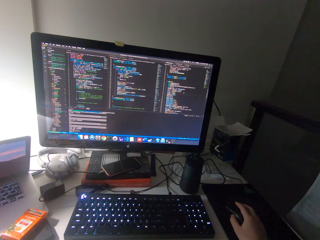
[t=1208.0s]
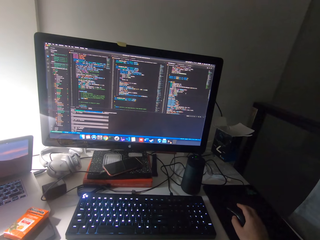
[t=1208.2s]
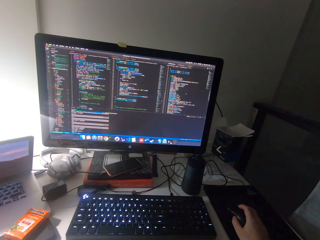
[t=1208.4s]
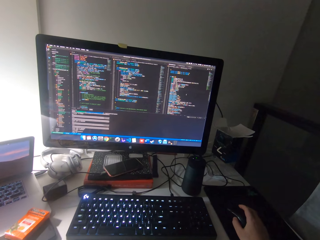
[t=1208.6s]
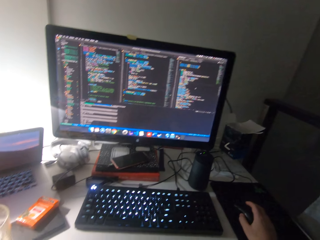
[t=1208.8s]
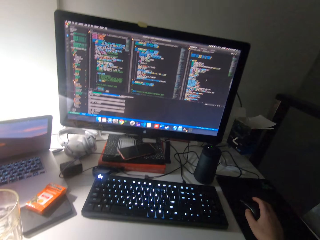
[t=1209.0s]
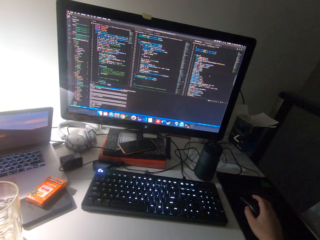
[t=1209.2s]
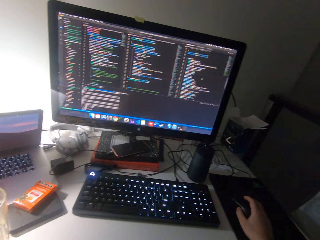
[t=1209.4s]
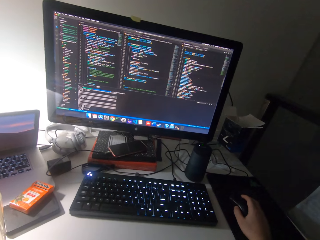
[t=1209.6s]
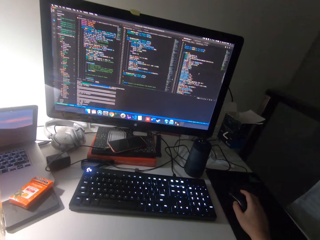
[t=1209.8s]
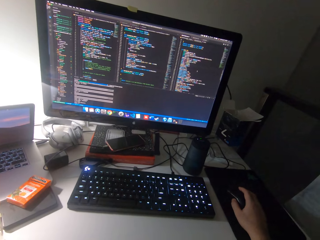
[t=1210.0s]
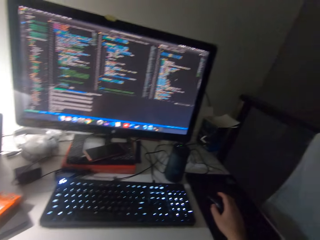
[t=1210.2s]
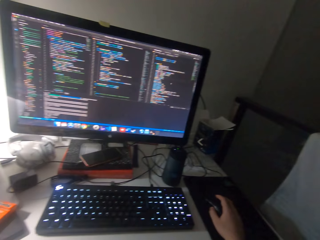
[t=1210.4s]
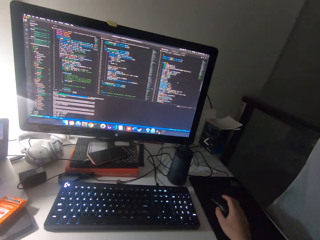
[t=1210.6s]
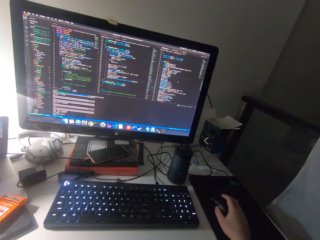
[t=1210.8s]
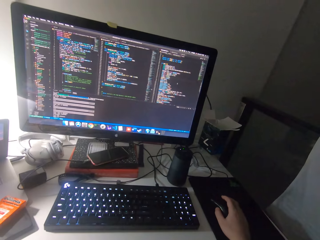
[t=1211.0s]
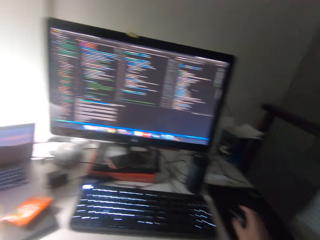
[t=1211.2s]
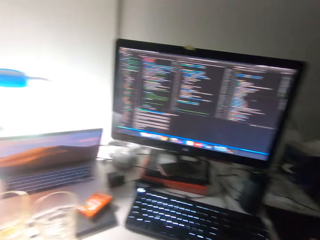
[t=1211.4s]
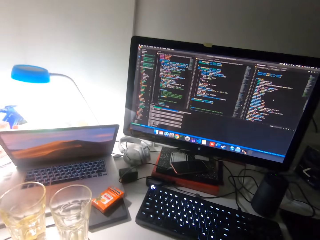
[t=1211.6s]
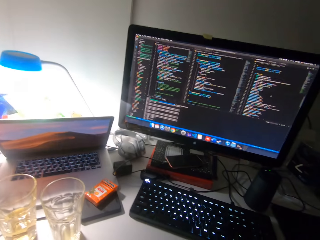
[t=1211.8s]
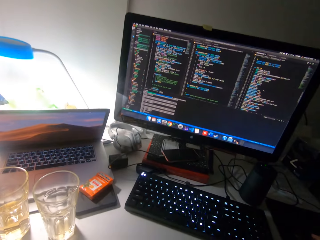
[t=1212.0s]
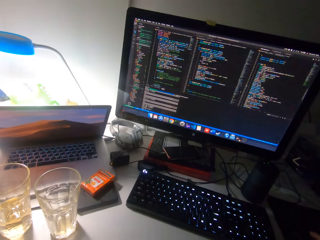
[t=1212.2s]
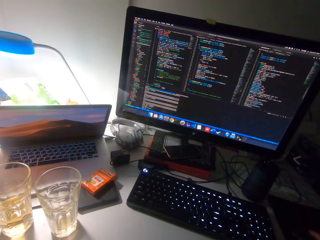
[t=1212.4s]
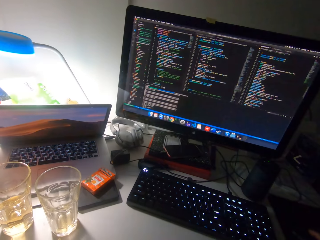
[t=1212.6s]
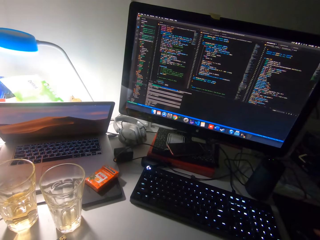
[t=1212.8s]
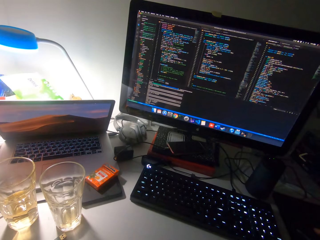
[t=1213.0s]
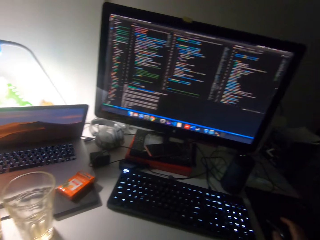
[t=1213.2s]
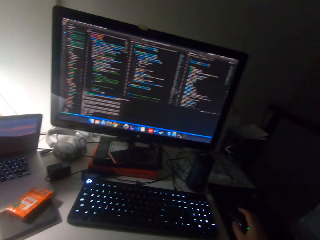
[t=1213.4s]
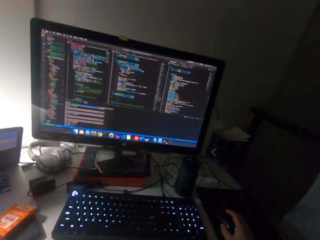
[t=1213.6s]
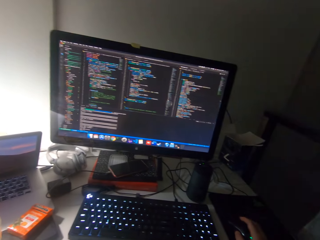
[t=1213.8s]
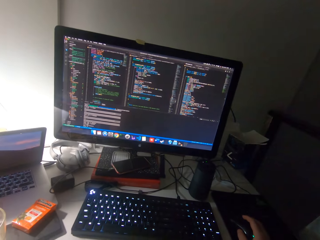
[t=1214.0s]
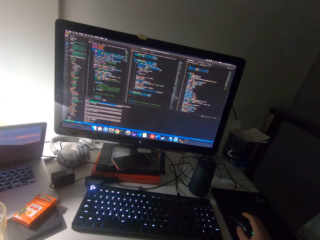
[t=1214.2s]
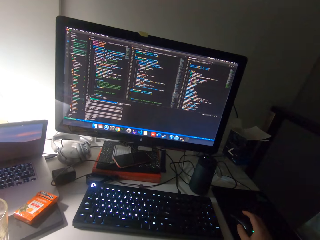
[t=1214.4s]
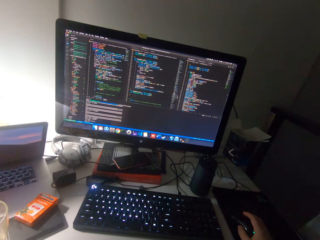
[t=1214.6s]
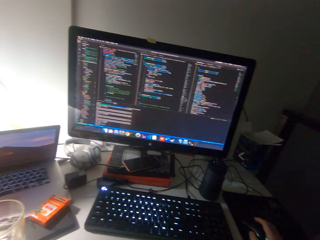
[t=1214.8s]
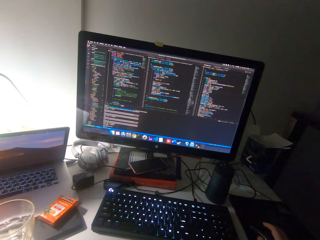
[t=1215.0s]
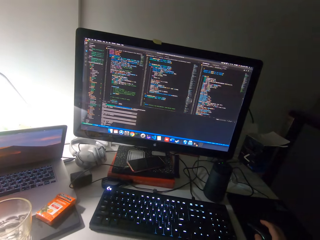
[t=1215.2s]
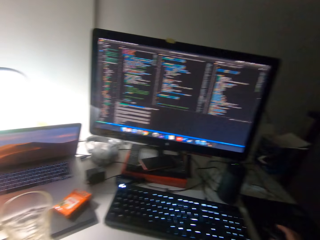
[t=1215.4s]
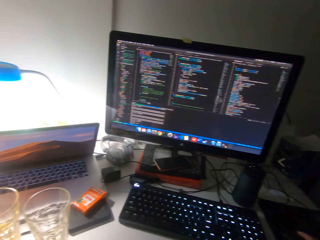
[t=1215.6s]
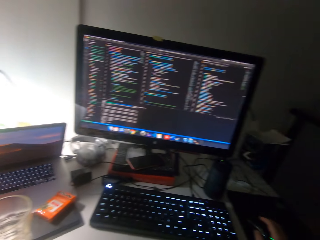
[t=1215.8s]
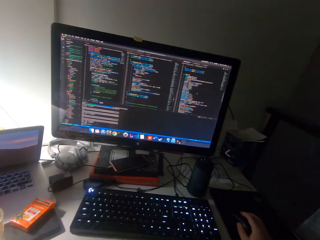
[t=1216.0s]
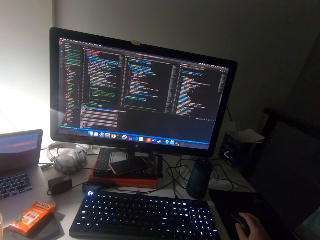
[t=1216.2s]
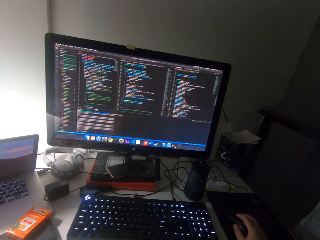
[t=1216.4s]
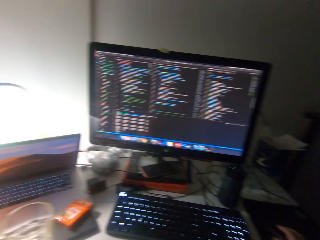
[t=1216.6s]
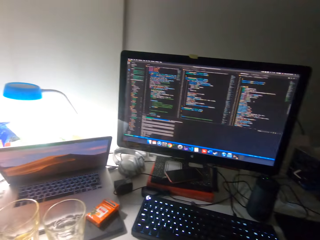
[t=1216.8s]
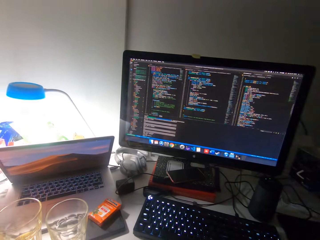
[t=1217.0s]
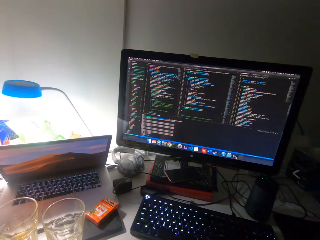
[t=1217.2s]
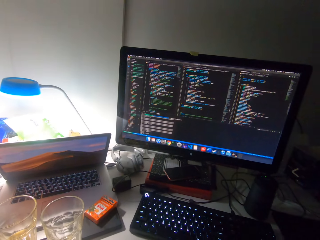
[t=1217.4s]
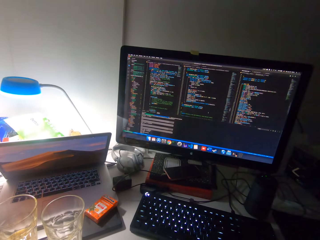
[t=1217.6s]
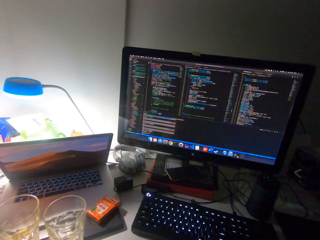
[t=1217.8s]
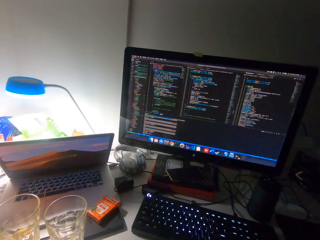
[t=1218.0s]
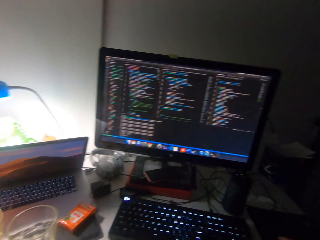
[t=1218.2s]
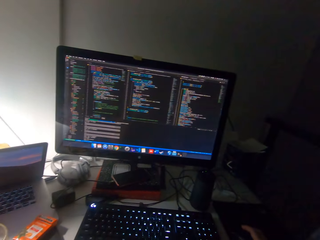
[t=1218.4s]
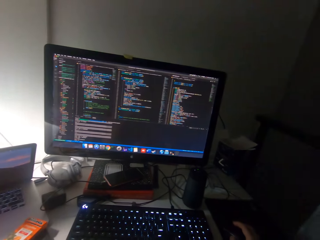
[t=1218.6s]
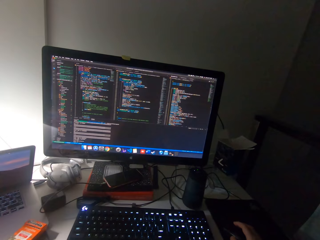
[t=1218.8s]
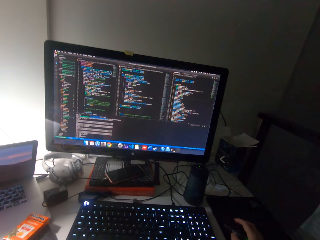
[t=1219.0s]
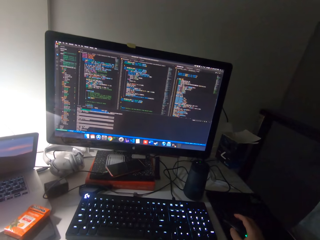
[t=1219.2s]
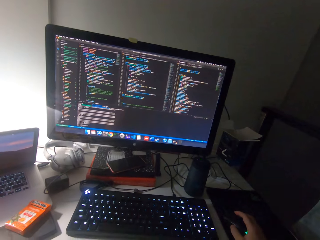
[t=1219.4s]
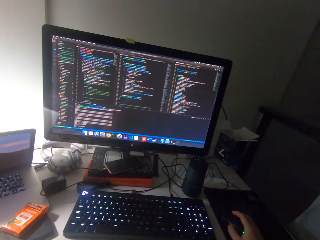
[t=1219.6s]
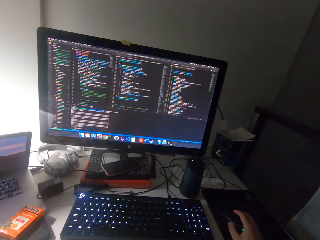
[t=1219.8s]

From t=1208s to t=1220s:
The camera wearer scrolls a mouse. He moves his head.

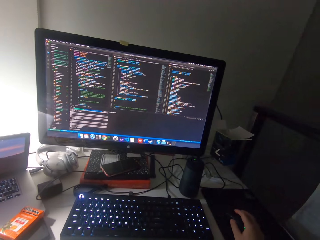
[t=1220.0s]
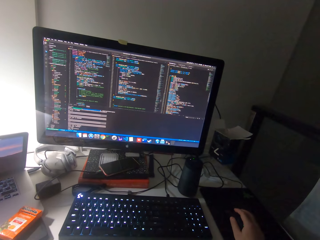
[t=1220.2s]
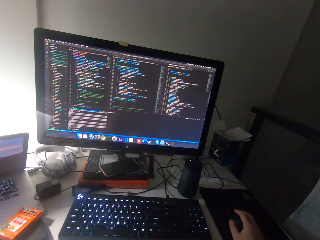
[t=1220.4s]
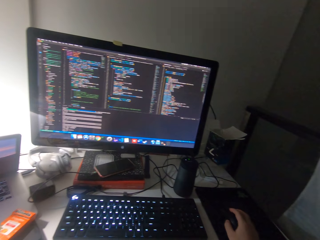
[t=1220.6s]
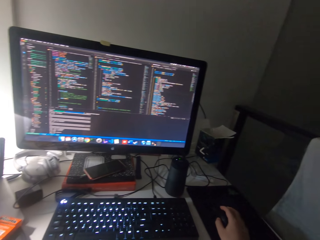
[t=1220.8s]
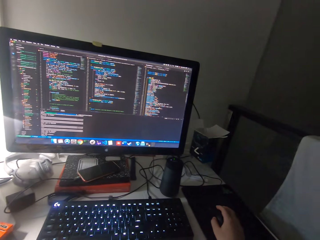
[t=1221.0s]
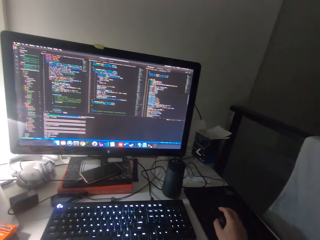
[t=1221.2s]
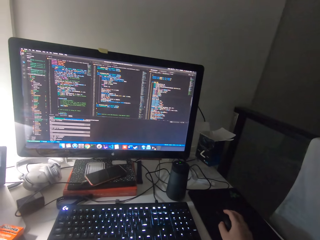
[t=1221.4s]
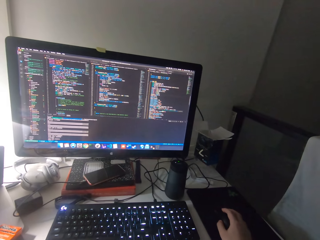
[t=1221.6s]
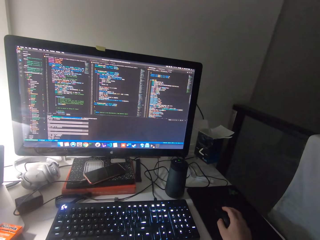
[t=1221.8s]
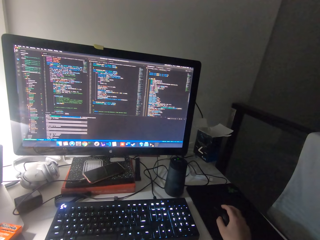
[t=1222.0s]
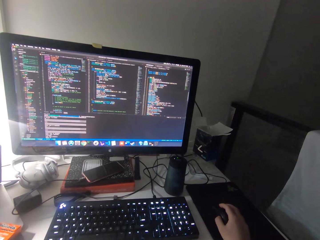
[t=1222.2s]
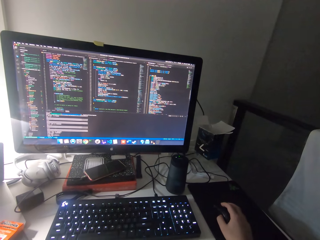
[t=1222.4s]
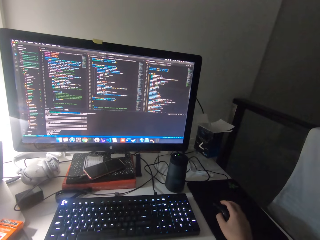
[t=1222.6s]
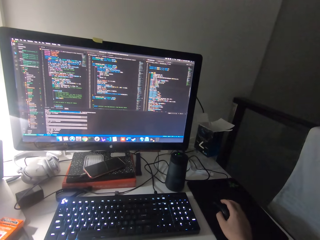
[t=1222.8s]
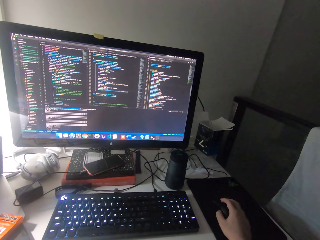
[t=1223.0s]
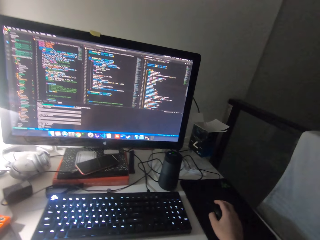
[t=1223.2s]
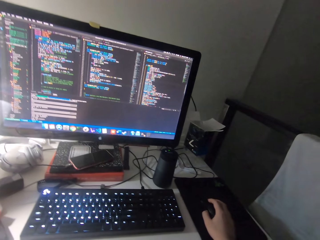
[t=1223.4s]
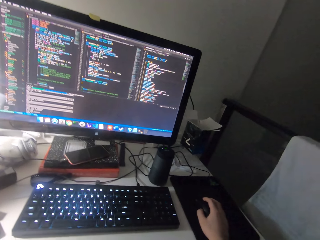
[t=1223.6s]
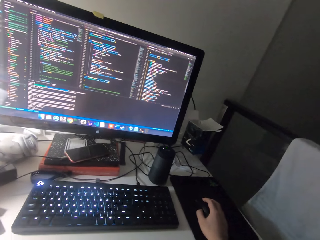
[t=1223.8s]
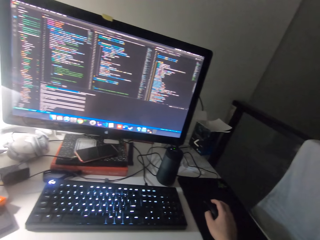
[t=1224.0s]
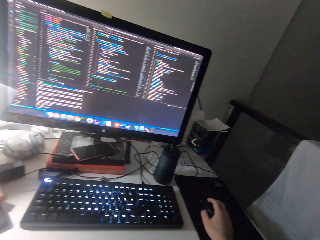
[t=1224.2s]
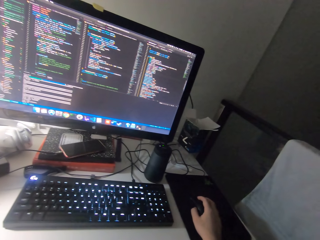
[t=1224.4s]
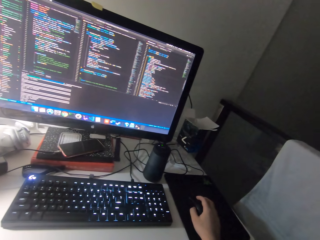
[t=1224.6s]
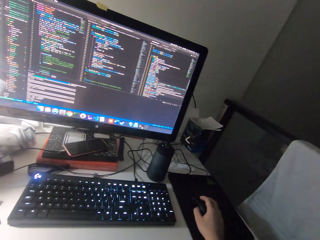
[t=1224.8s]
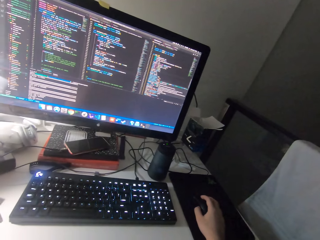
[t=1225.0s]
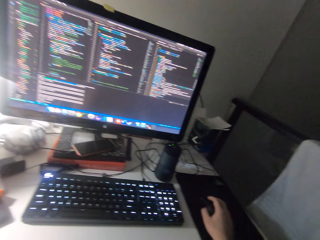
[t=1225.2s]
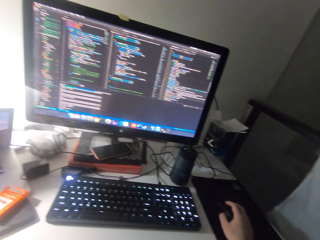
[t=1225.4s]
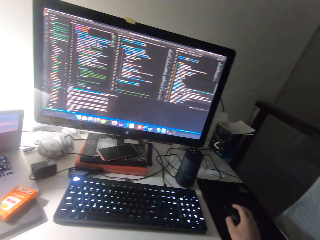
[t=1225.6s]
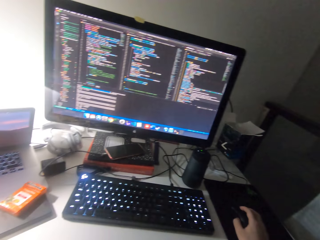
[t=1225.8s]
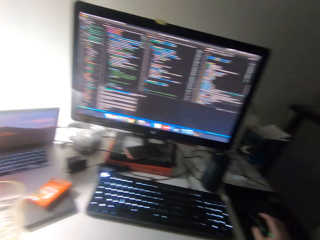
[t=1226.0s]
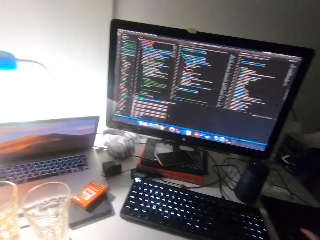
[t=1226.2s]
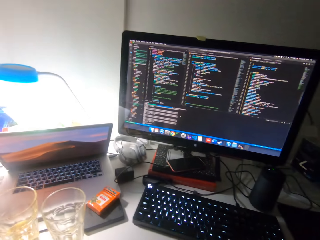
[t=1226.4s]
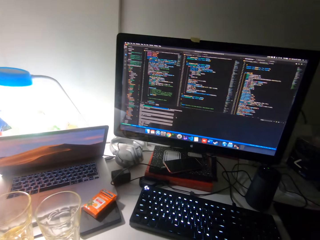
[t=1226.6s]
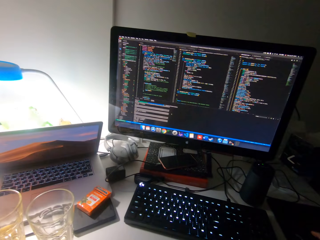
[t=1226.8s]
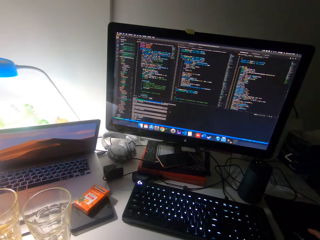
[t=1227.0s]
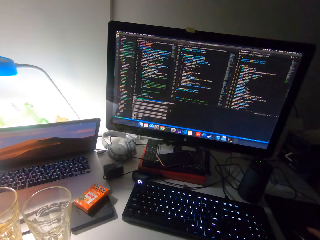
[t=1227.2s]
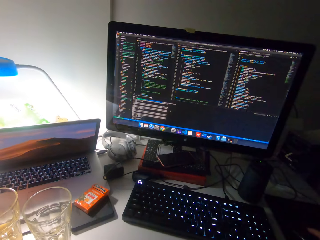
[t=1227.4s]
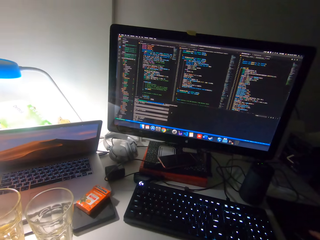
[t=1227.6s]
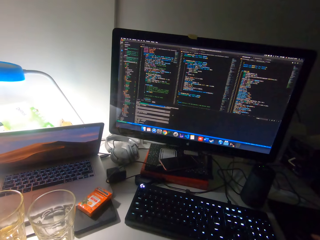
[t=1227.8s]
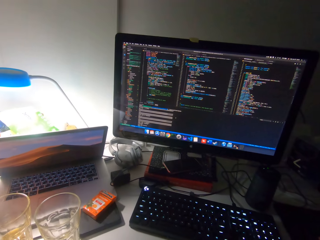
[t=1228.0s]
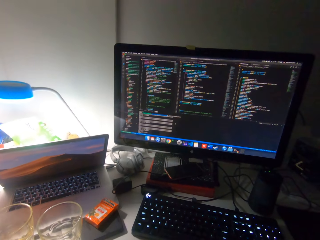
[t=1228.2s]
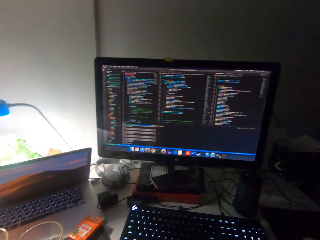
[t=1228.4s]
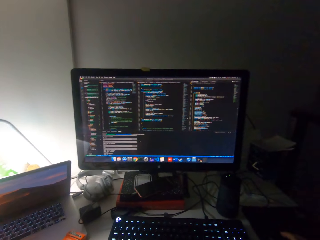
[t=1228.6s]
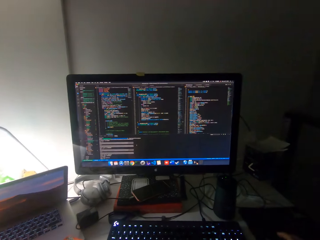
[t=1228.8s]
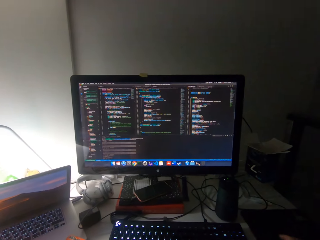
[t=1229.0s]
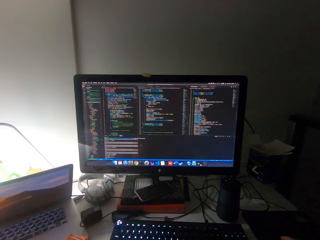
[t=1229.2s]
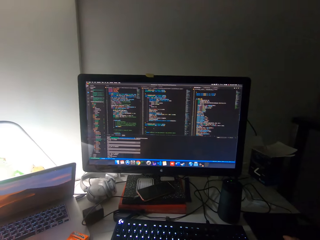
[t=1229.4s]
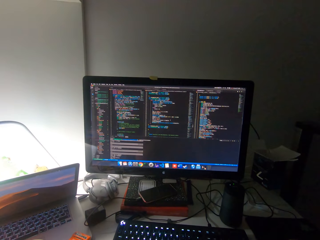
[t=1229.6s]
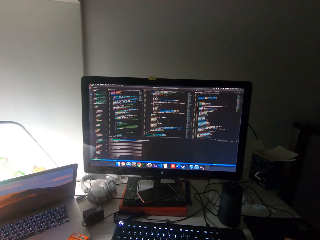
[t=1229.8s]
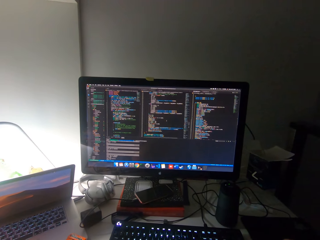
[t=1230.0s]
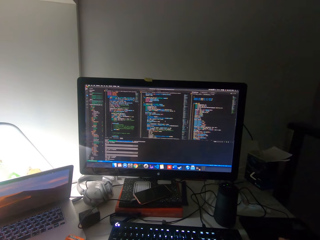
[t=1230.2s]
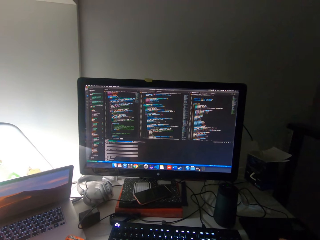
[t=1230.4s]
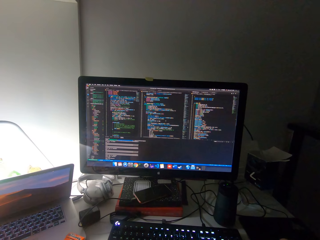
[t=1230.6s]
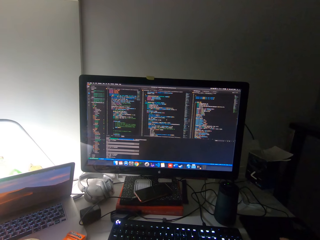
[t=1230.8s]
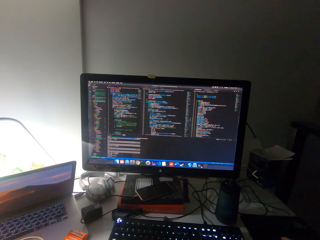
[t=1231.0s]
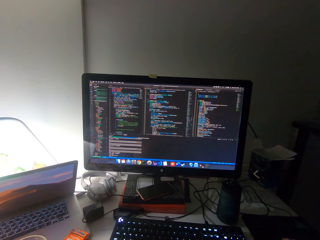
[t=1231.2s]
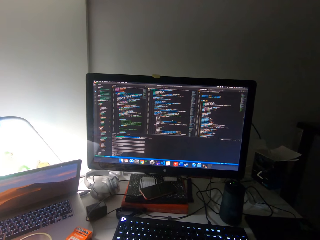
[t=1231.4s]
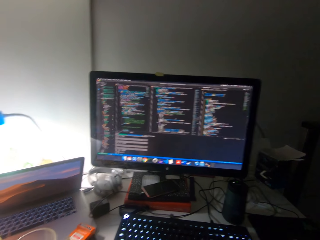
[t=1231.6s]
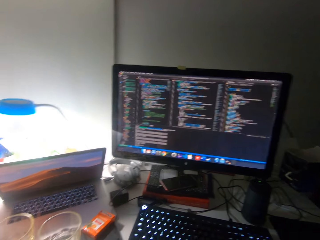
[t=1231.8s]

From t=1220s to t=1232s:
The camera wearer scrolls a mouse.
